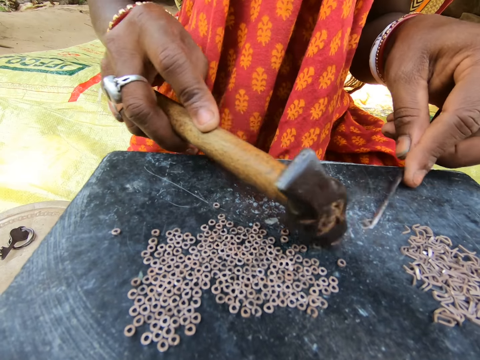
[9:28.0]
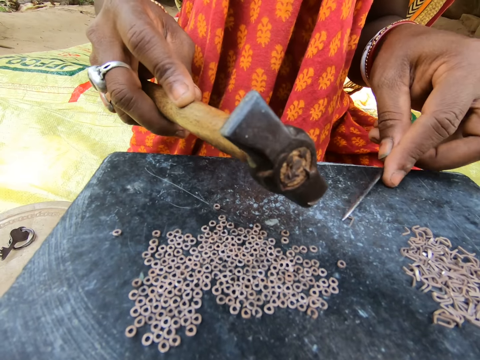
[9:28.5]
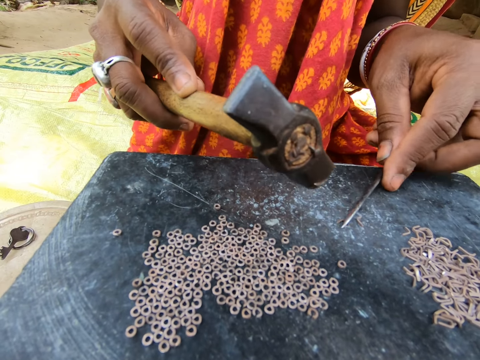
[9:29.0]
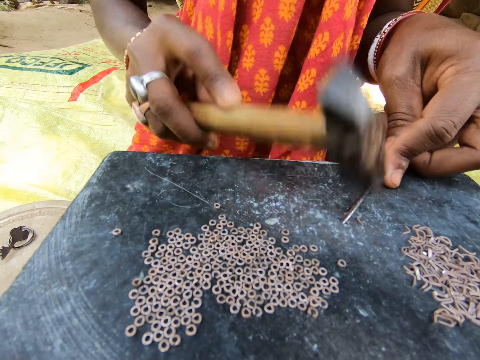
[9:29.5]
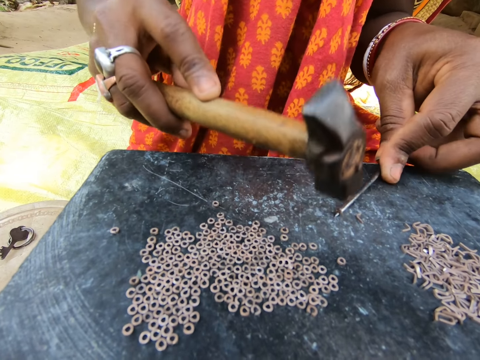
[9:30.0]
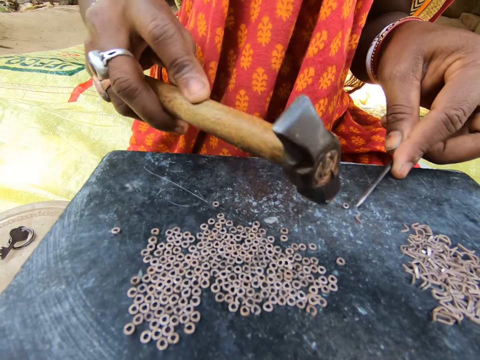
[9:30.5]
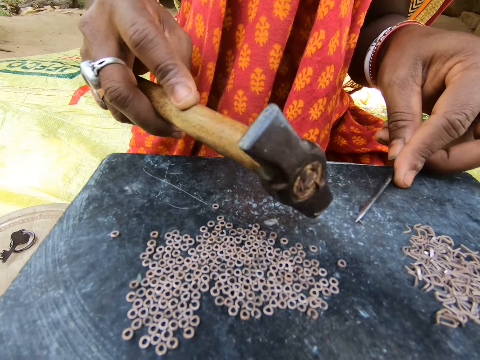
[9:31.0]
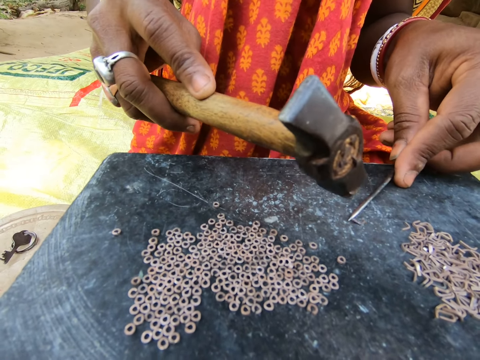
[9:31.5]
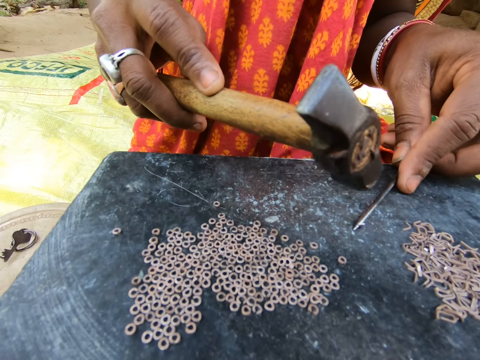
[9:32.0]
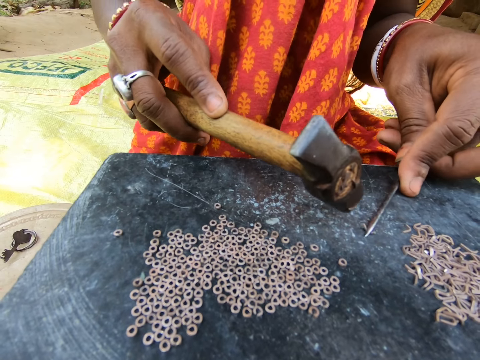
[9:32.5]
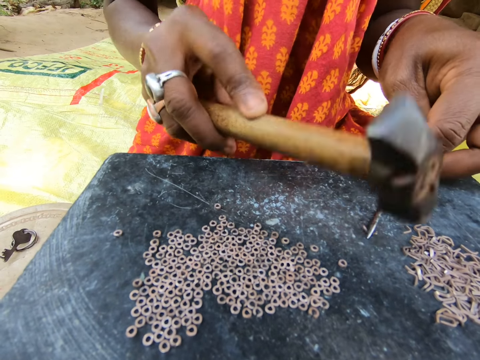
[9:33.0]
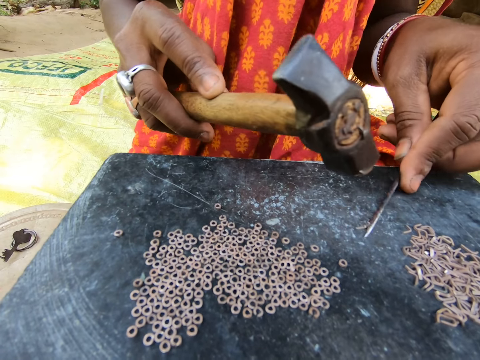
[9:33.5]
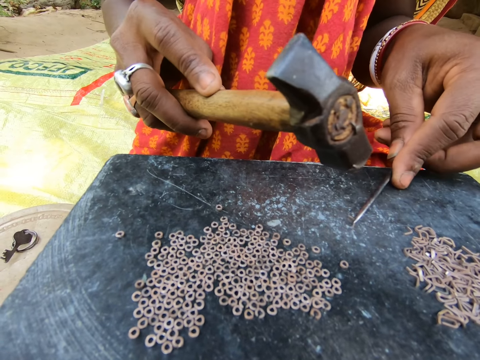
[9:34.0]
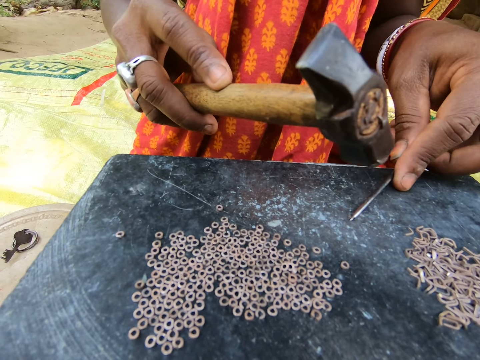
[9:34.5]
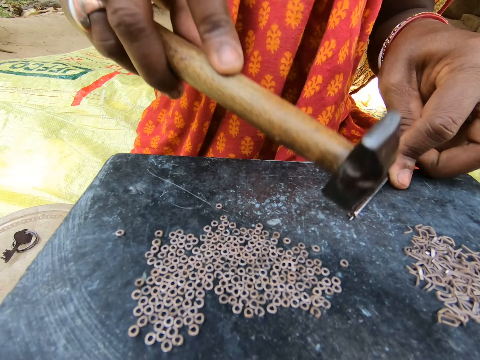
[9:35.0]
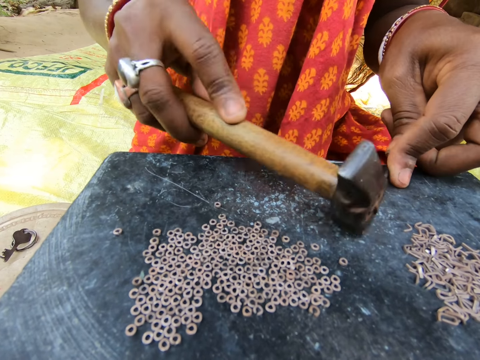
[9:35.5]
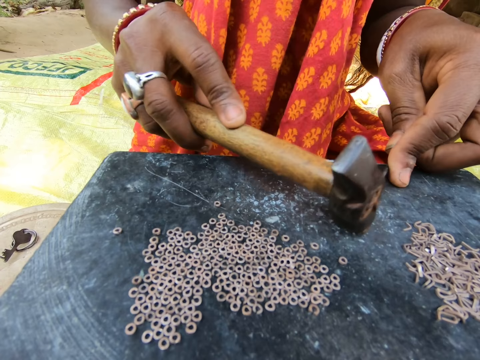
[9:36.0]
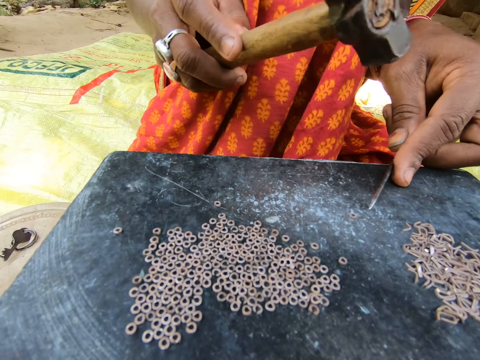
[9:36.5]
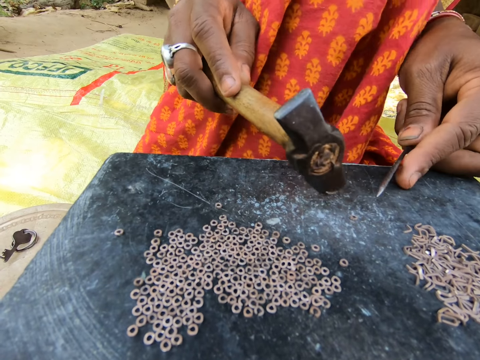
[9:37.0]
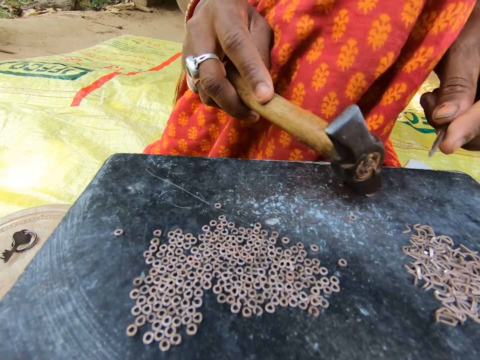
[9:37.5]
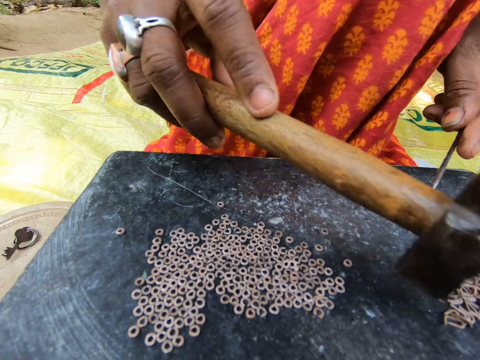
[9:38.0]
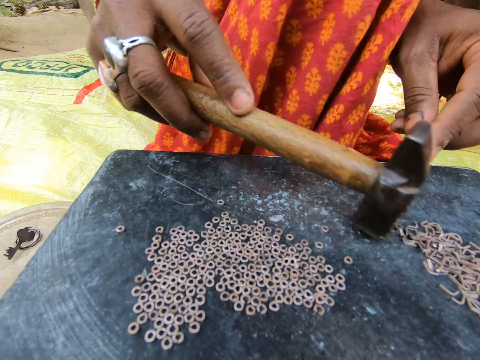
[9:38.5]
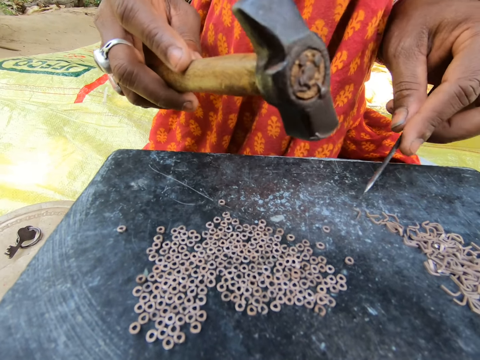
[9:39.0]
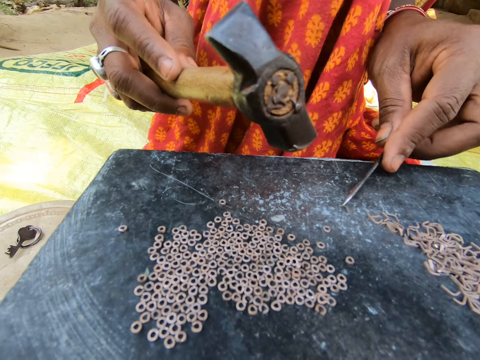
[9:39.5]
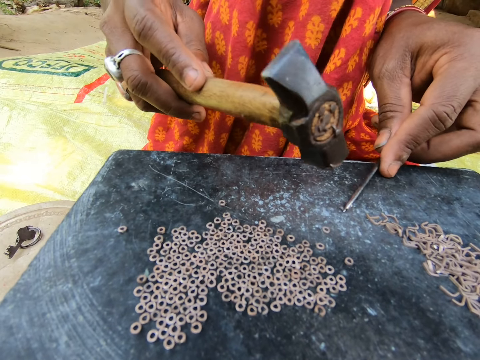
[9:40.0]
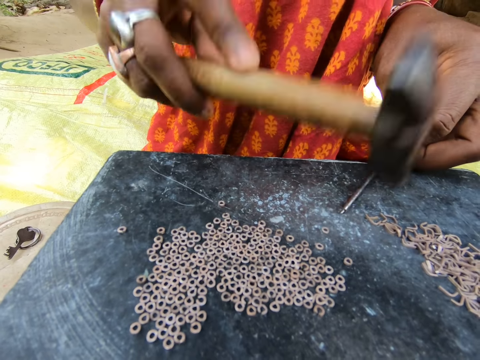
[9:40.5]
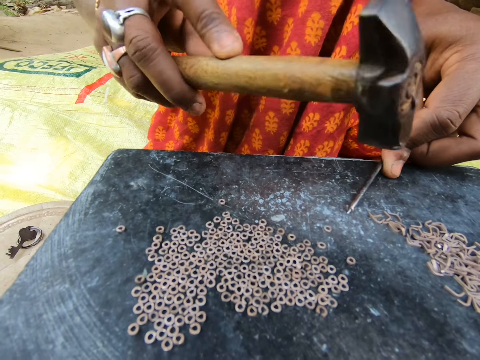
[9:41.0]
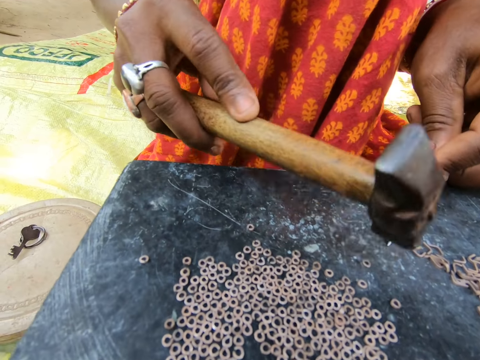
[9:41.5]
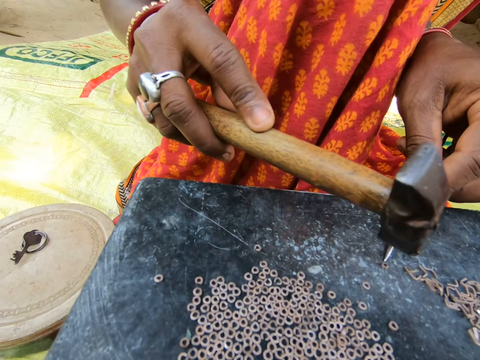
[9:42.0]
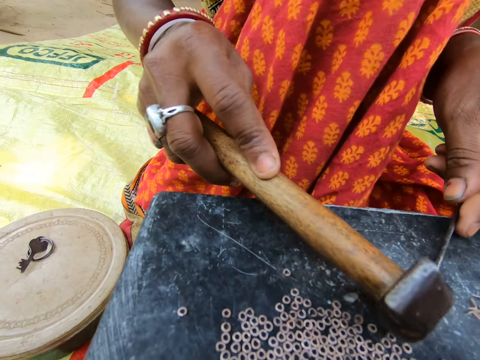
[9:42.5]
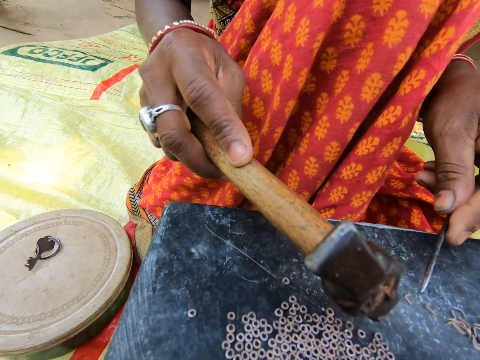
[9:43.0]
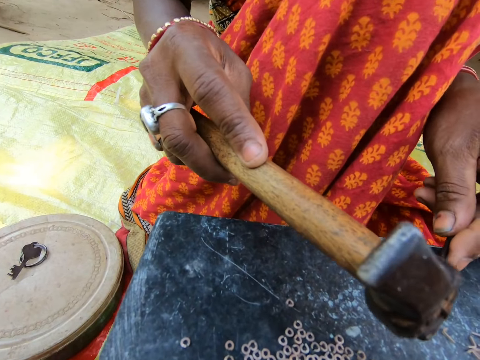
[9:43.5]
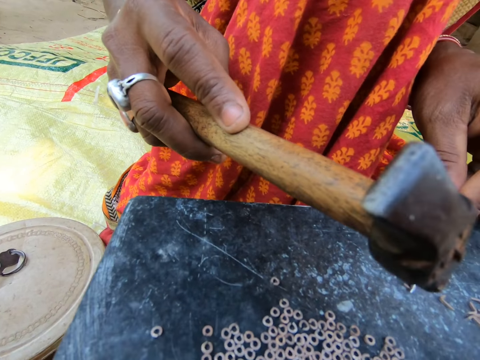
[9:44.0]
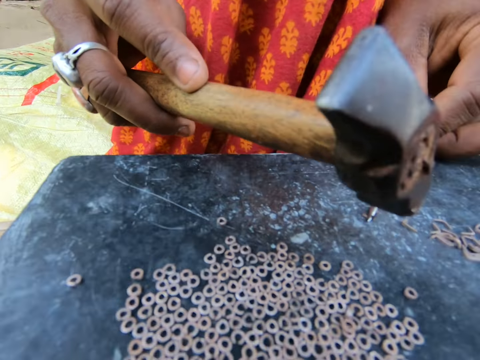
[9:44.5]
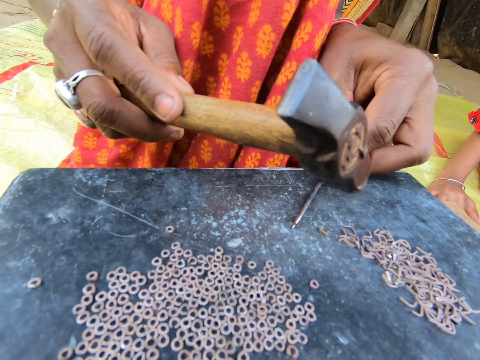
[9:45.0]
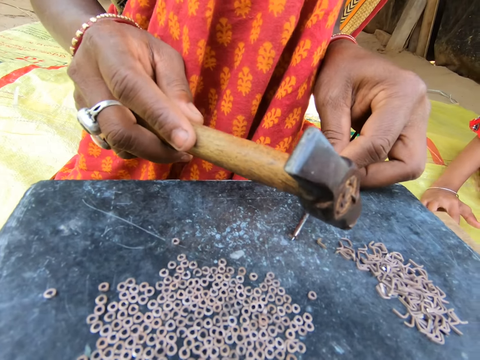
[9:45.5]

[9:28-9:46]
The camera wearer moves the split ring on the table with a hammer. They make split rings with the hammer and a needle. They move the split ring on the table with the hammer. They make split rings with the hammer and needle. They move the split ring on the table with the hammer. They make split rings with the hammer and needle. They move the split ring on the table with the hammer. They sit on the floor.

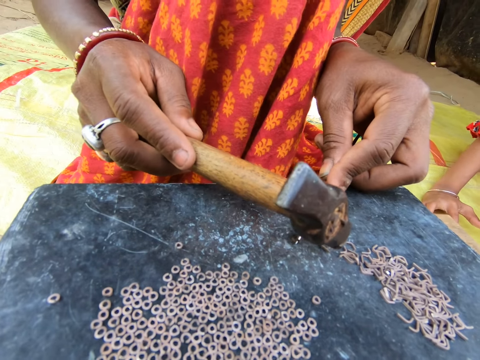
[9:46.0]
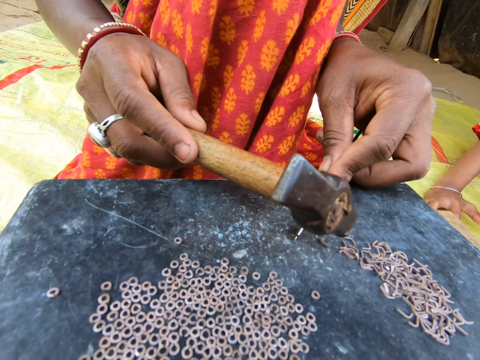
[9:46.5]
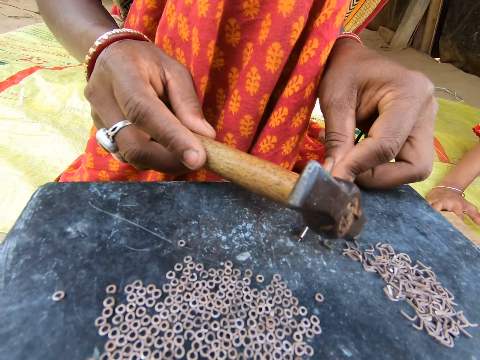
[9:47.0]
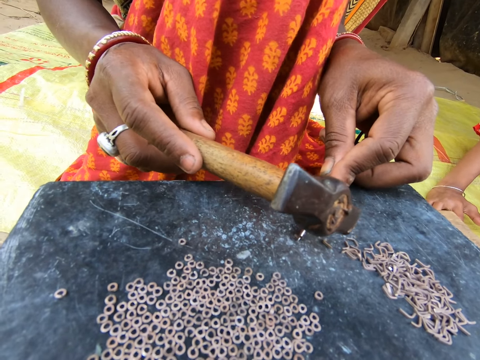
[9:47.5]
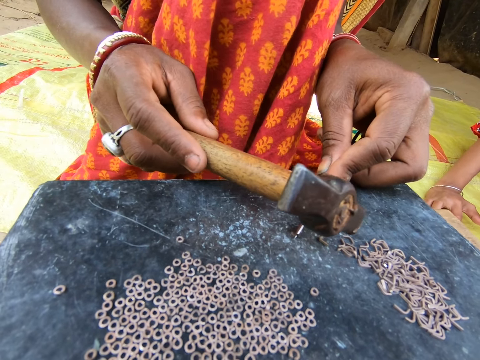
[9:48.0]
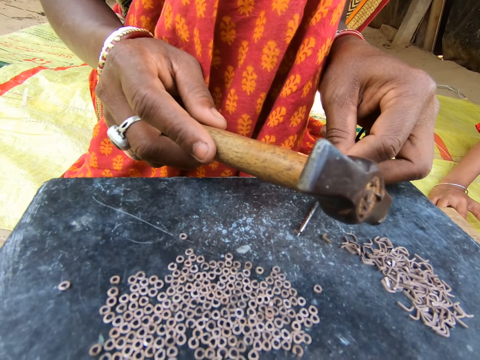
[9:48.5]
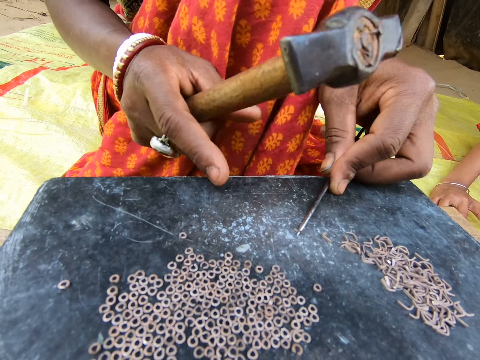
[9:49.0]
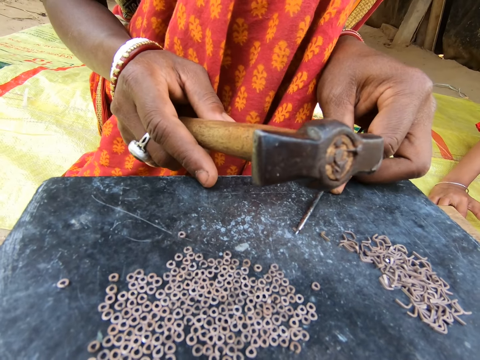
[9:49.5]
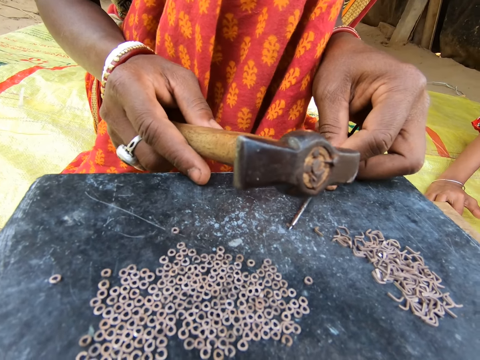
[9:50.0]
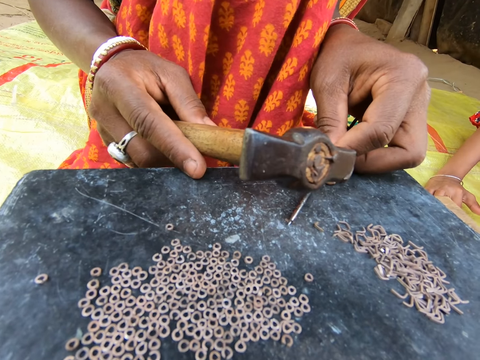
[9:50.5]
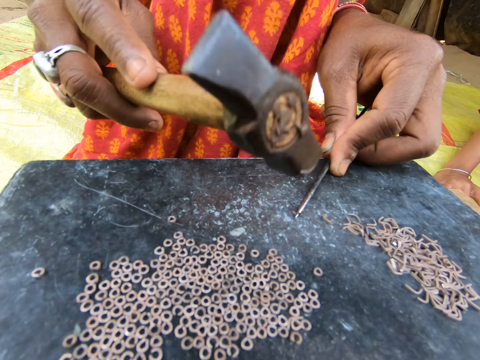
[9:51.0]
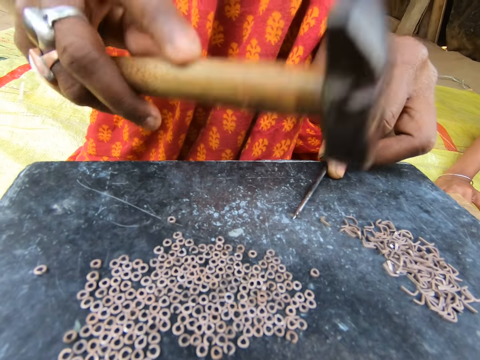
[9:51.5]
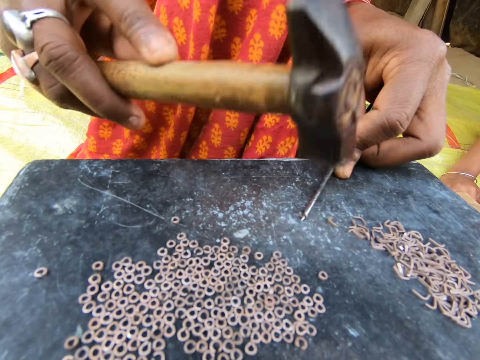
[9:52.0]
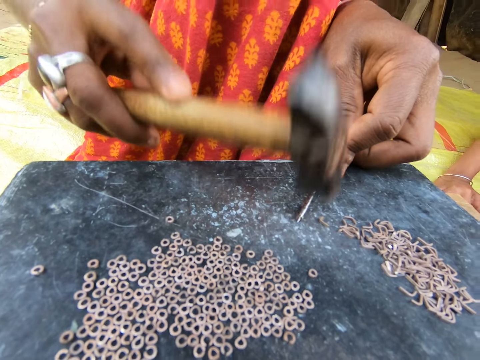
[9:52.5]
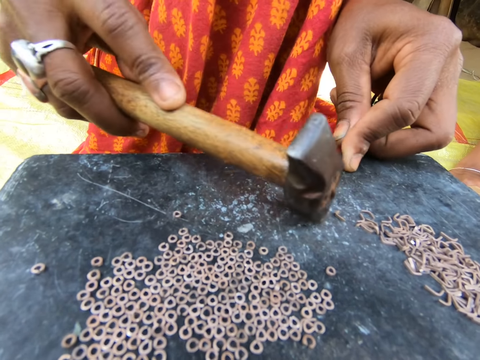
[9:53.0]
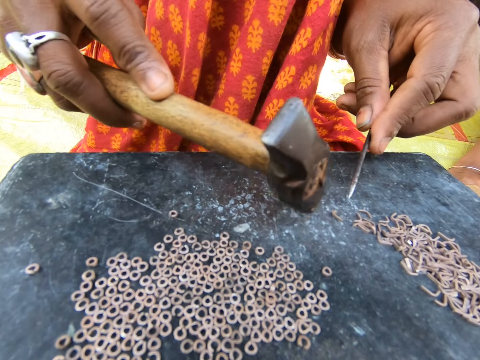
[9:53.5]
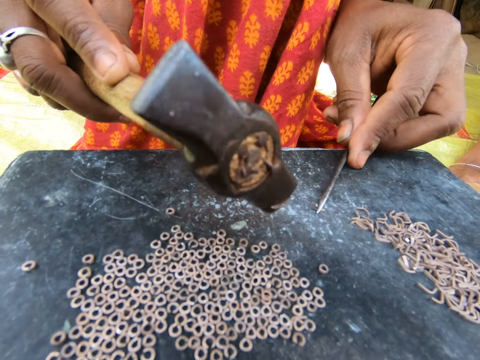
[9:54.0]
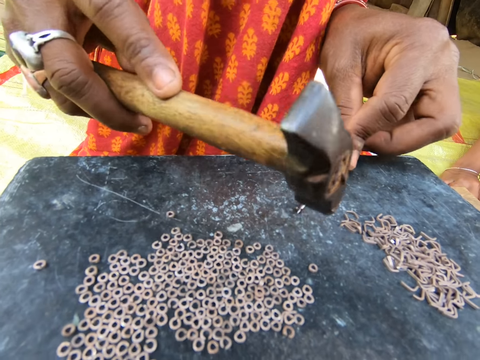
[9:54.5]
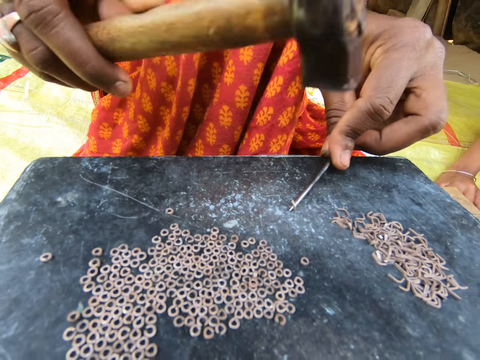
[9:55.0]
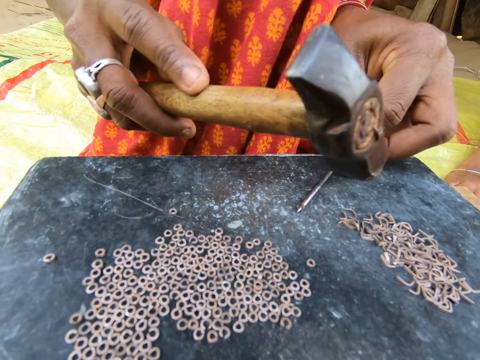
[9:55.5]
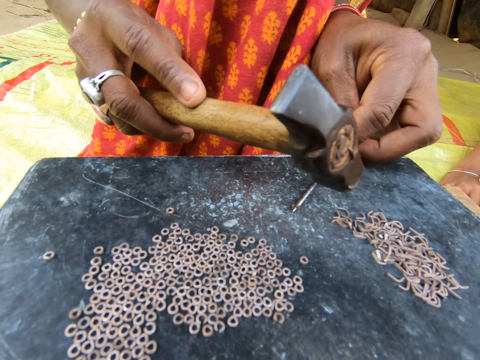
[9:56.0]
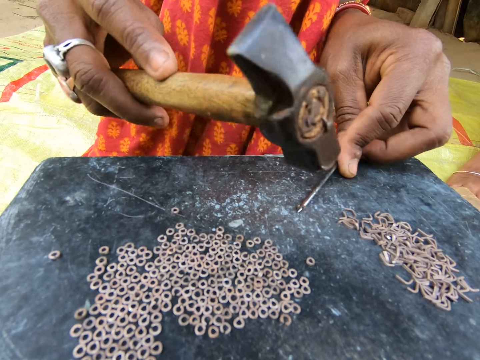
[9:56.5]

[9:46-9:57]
The camera wearer makes split rings with a hammer and needle. They move the split ring on the table with the hammer. They make split rings with the hammer and needle.
